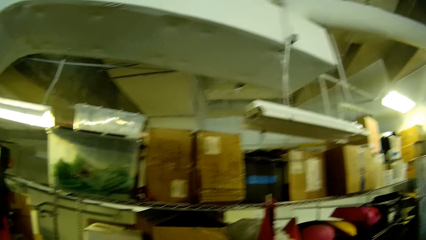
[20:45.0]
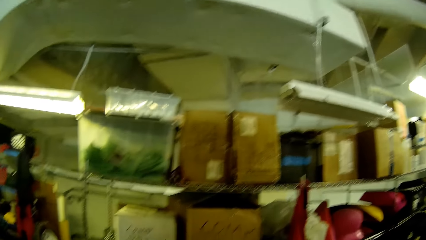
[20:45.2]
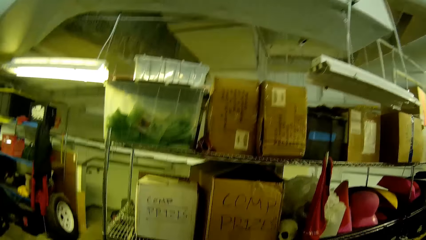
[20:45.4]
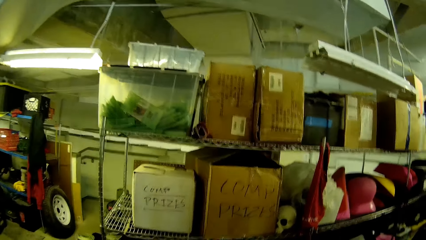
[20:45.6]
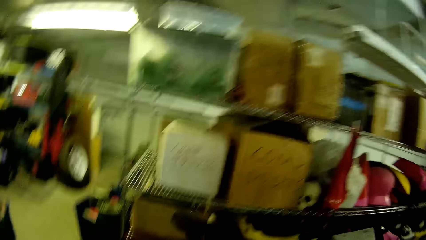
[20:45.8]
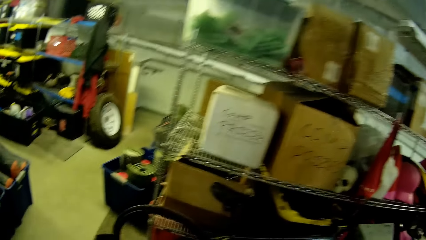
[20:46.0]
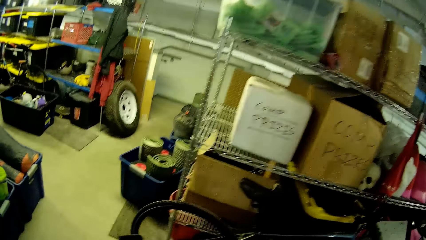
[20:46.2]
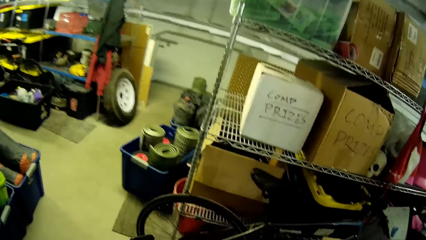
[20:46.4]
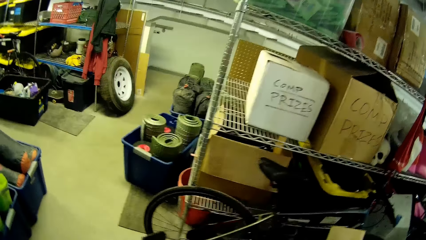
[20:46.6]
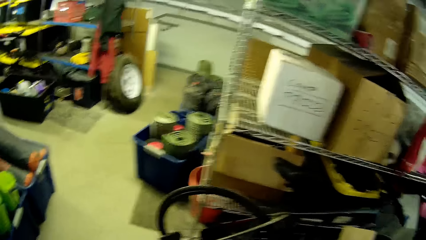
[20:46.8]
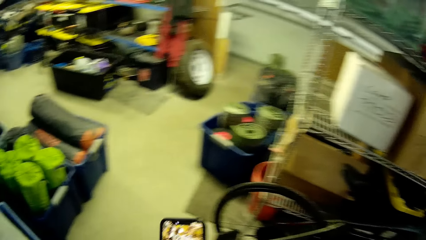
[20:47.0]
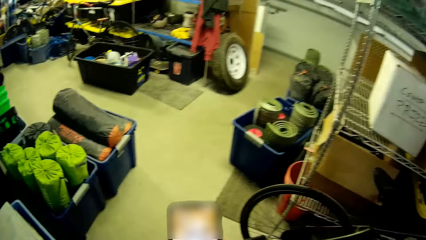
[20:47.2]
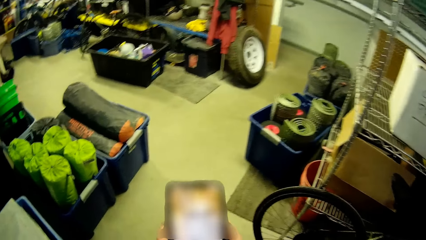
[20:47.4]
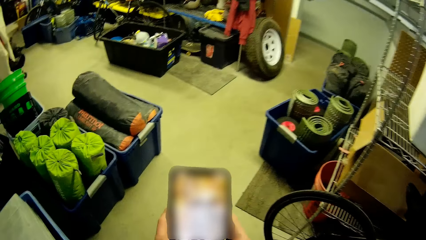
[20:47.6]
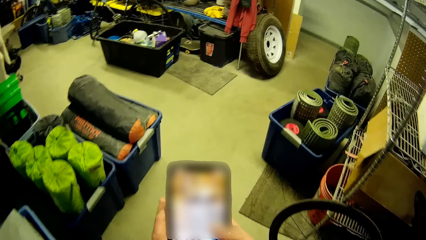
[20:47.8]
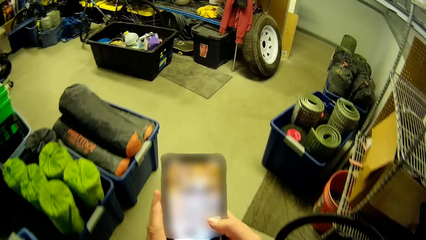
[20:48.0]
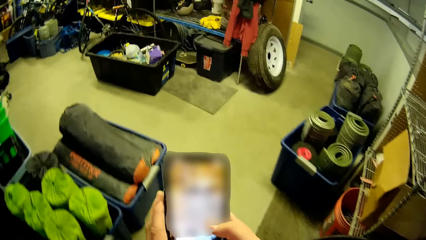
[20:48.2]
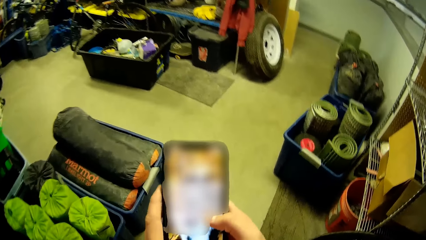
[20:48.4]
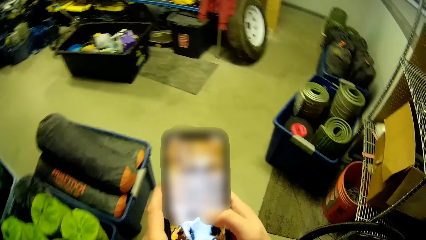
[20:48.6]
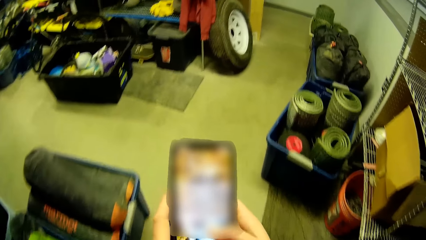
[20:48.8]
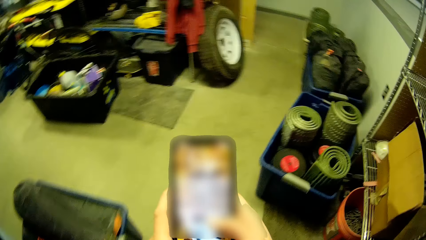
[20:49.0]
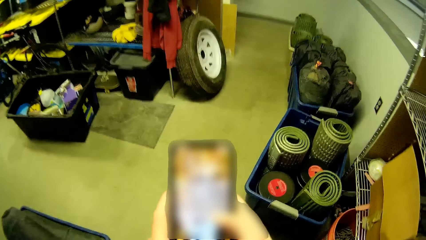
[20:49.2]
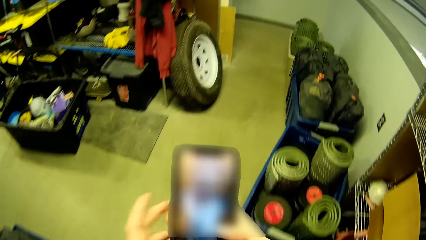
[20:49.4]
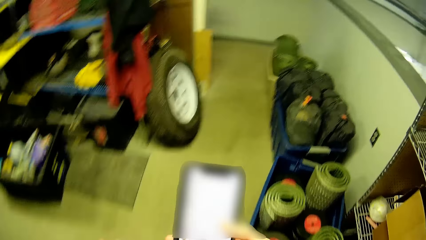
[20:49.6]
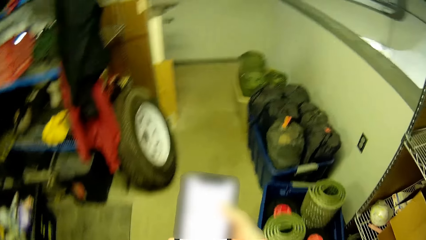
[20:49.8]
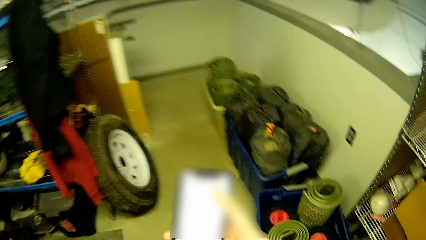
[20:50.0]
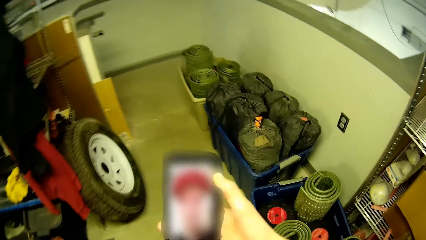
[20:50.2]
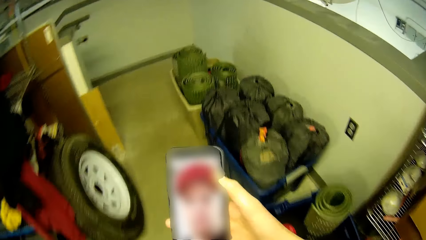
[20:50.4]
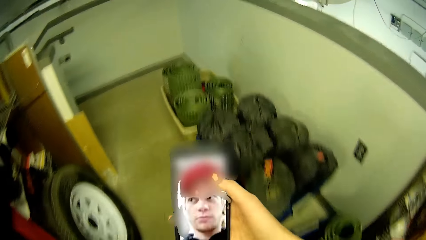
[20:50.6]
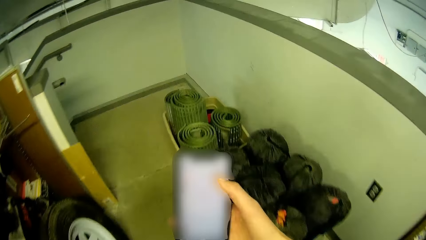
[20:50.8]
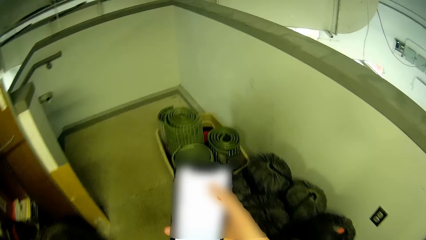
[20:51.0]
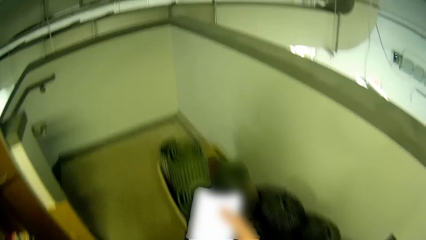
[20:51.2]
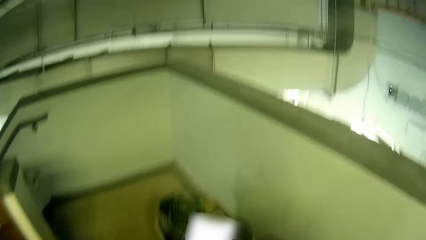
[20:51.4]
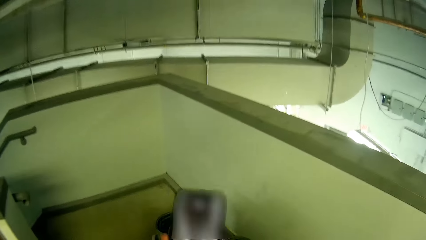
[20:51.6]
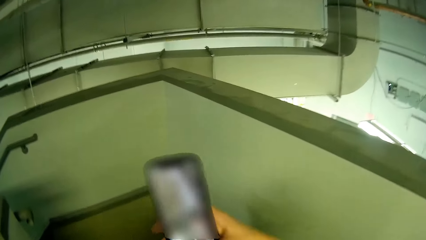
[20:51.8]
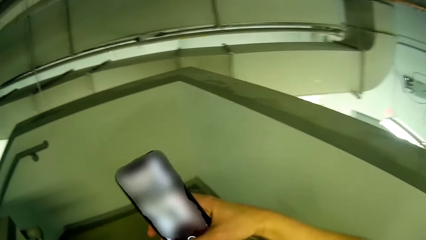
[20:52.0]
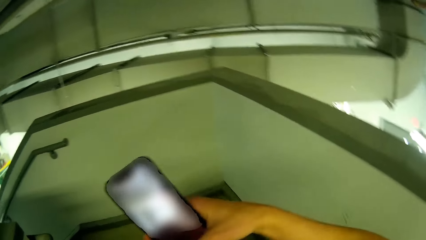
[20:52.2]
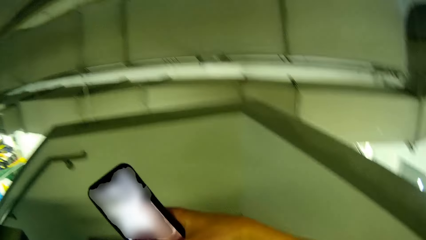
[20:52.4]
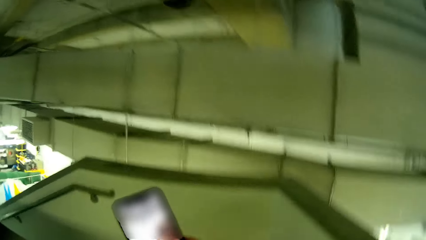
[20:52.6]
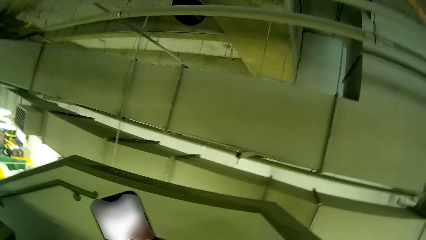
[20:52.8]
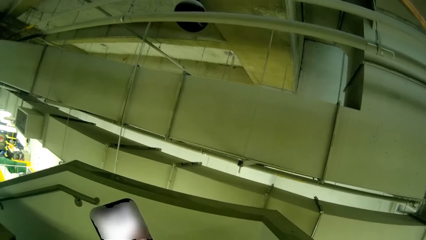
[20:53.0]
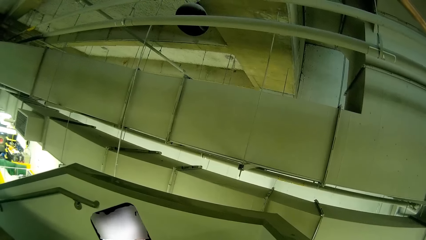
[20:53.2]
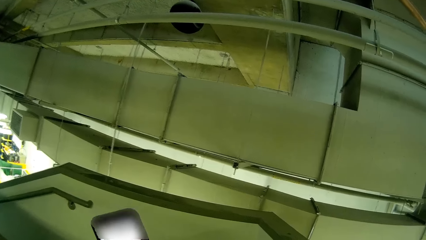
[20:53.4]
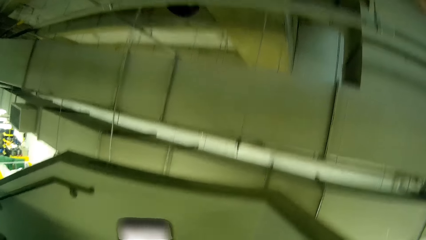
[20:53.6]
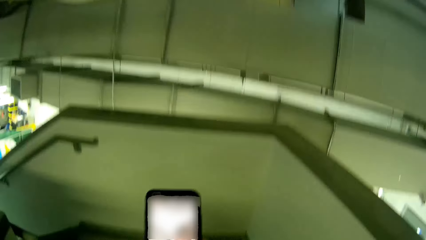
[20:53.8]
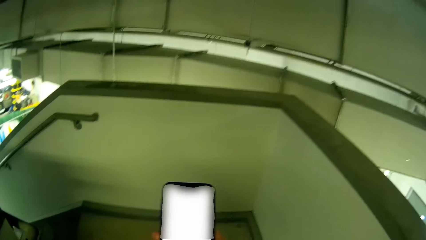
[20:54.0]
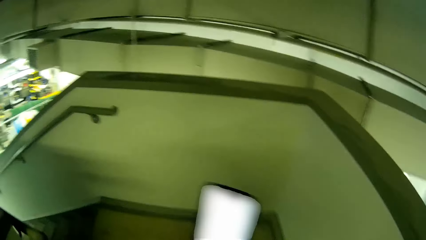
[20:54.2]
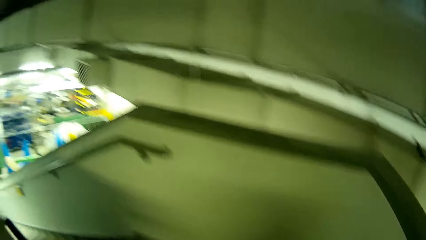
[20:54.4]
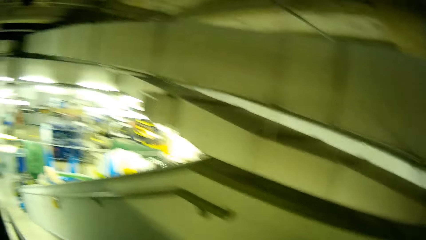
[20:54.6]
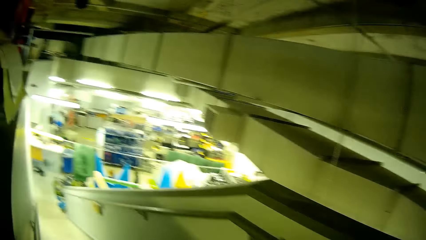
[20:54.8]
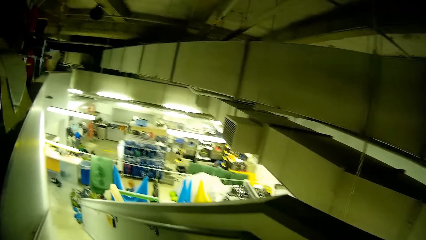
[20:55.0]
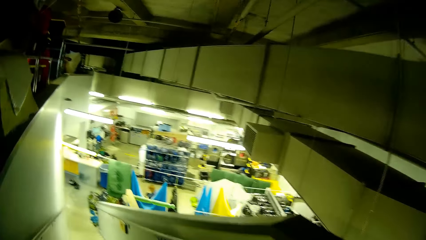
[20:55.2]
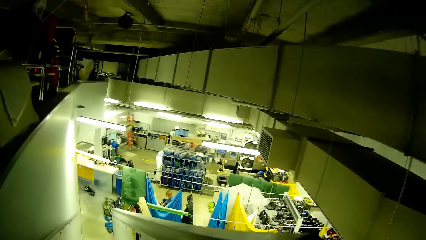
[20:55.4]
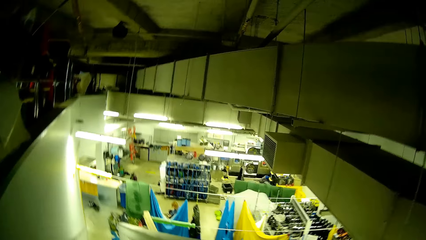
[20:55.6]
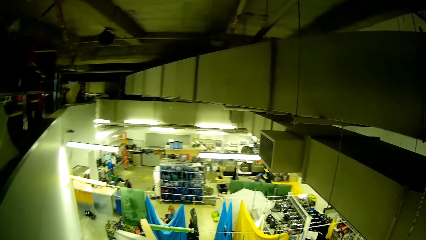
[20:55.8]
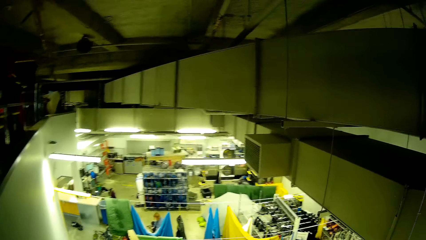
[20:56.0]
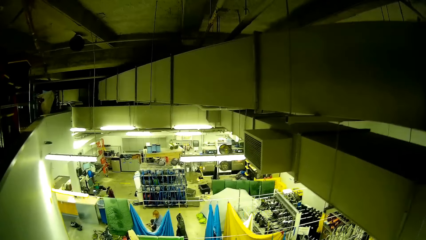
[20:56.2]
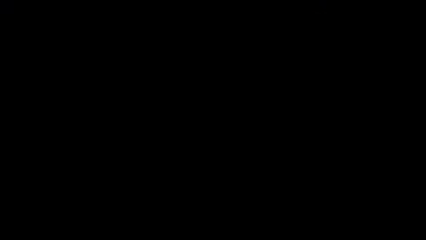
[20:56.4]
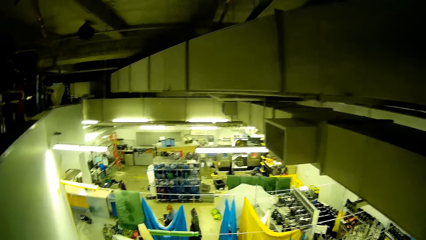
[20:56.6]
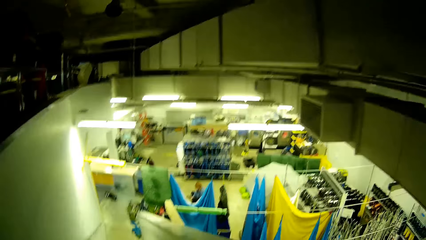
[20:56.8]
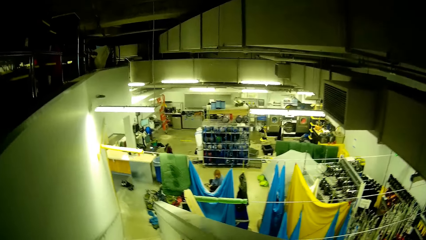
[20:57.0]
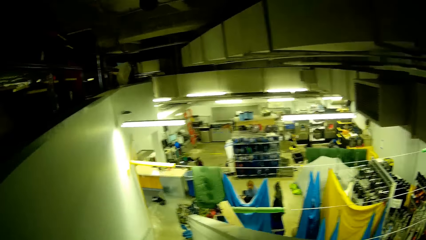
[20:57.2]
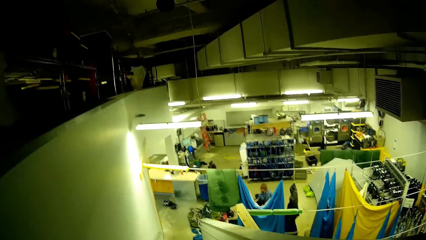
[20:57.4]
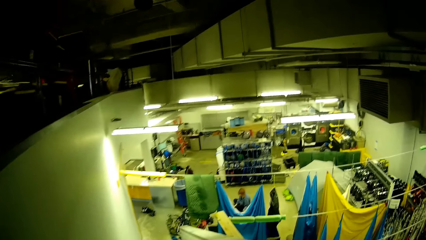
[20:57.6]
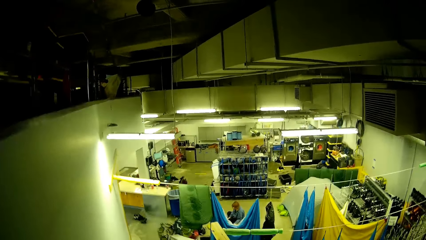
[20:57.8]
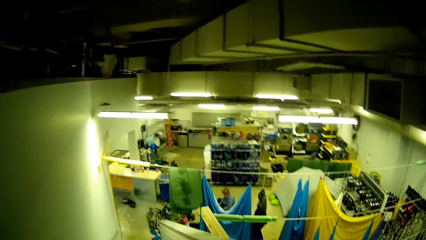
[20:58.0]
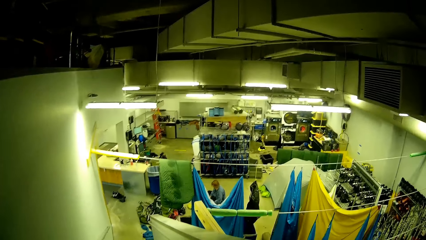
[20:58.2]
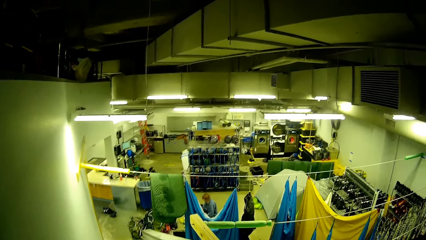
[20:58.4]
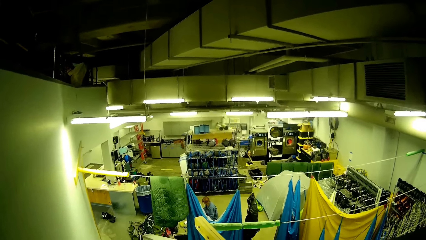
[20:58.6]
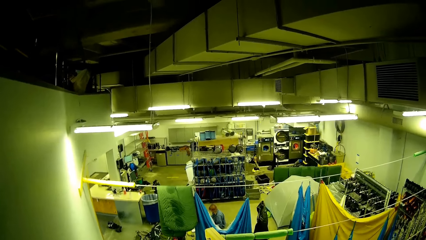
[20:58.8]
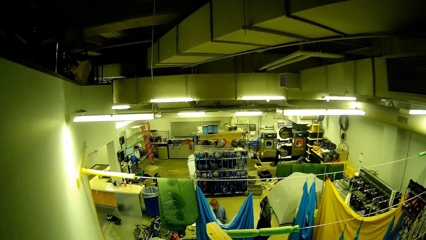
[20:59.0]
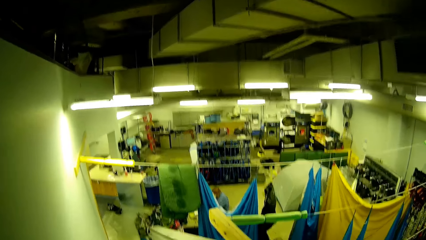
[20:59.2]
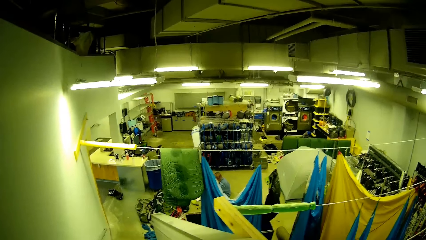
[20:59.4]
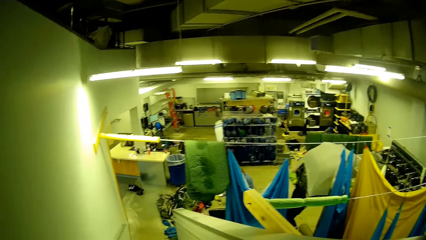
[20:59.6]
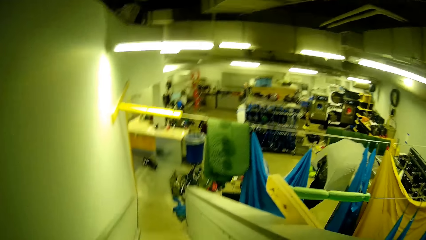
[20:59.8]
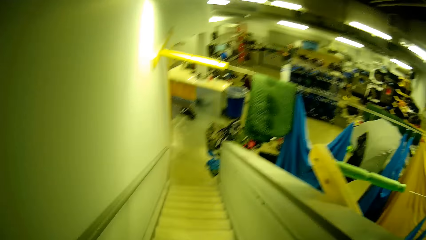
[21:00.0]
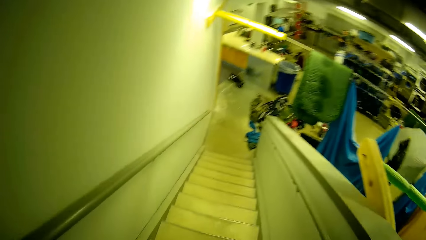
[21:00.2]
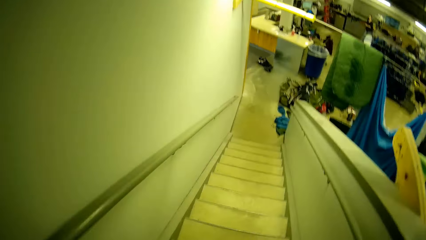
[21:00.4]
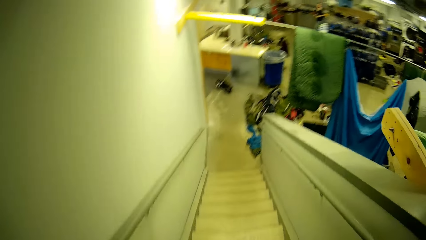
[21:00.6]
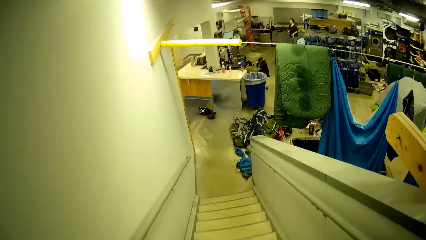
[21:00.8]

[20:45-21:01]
The camera wearer operates a phone in her hand. She holds the phone. She chats on the phone. She walks down the stairs.
